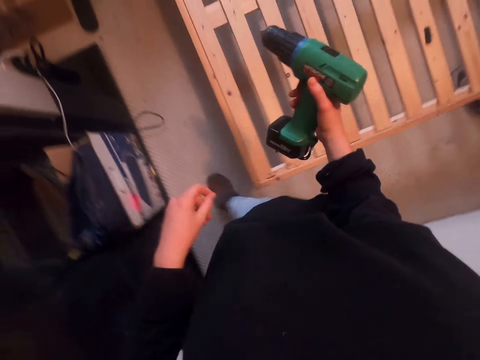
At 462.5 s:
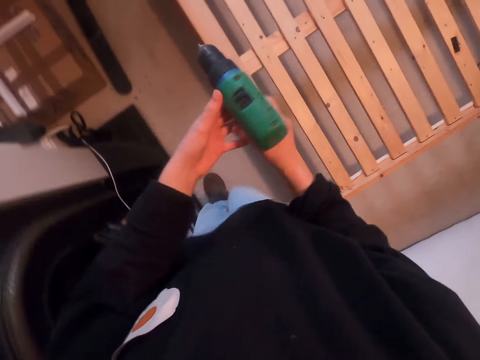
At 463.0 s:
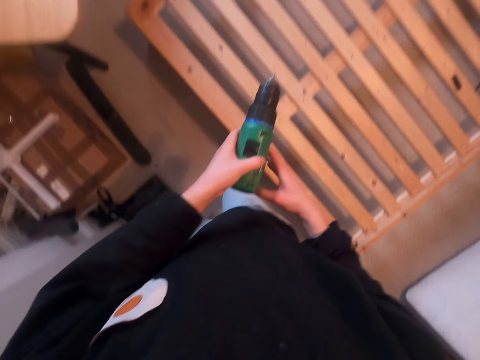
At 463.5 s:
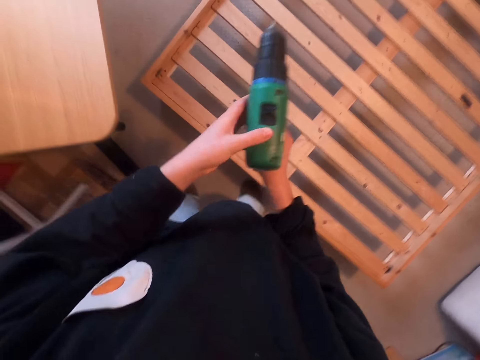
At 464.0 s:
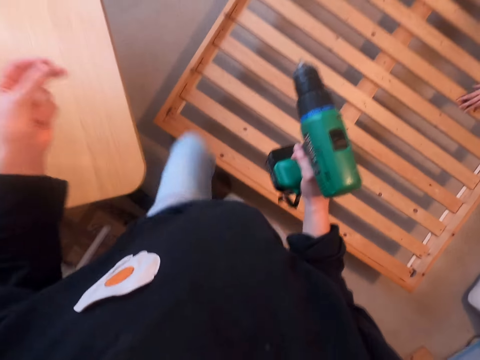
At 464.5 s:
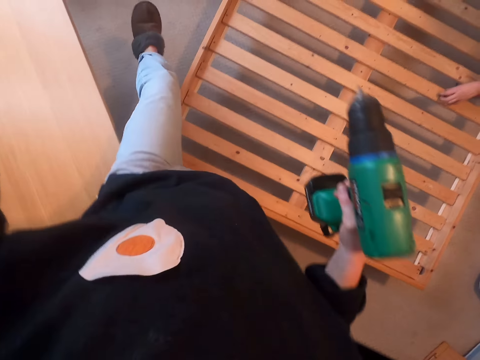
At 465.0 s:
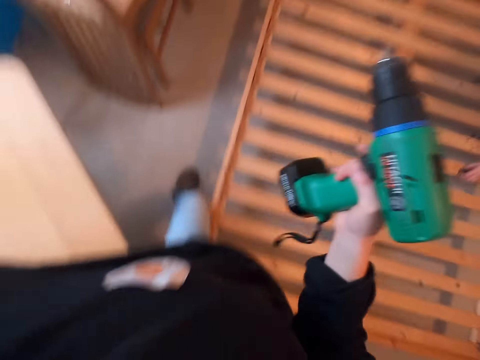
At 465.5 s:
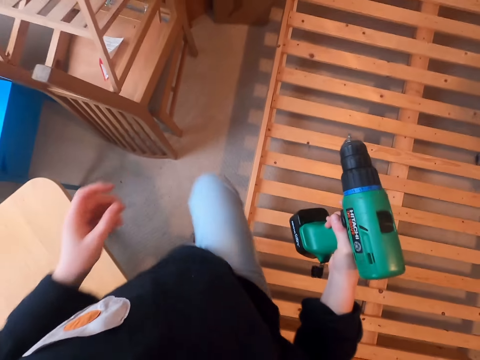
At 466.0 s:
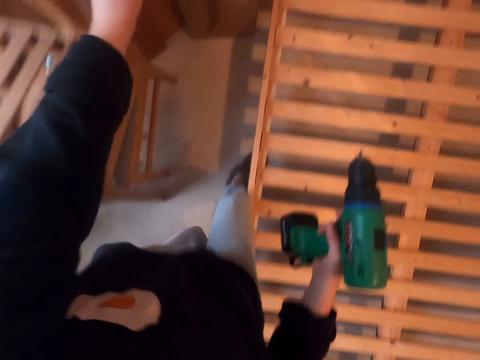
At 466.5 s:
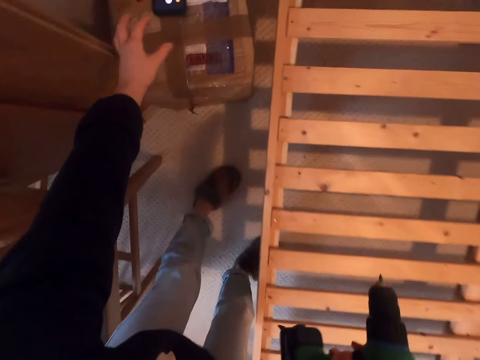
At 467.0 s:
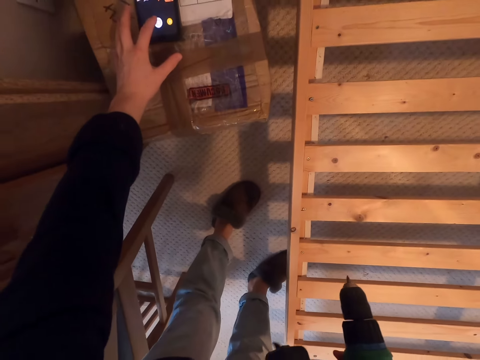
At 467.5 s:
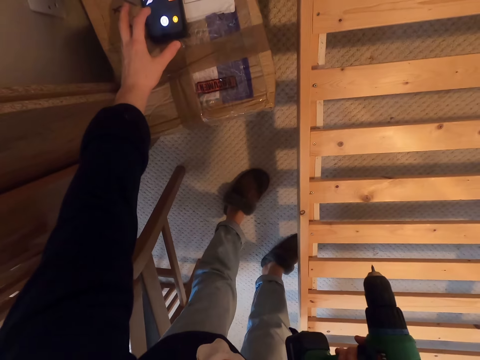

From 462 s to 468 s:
The camera wearer walks along the bed and holds the drill with the other hand. A man moves his hand on the wood. The camera wearer touches their cellphone. They dial the phone.
